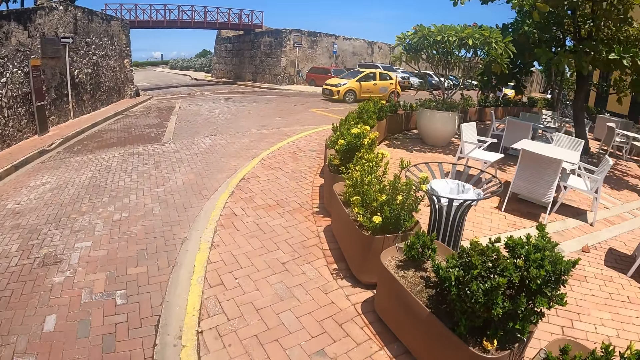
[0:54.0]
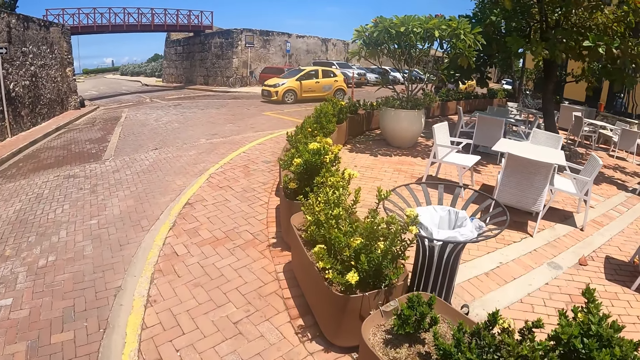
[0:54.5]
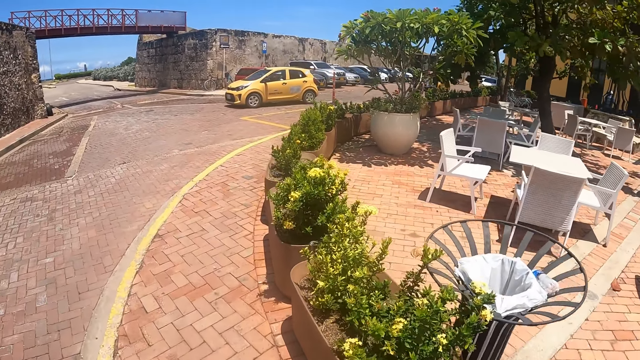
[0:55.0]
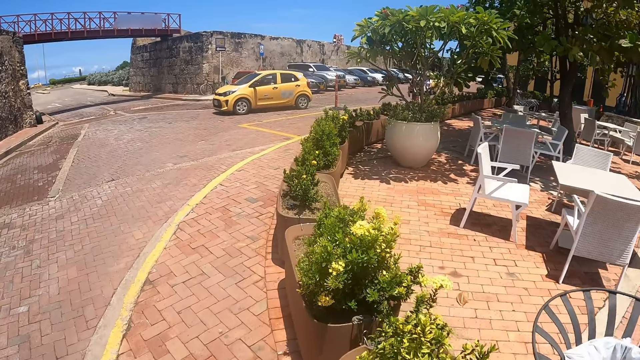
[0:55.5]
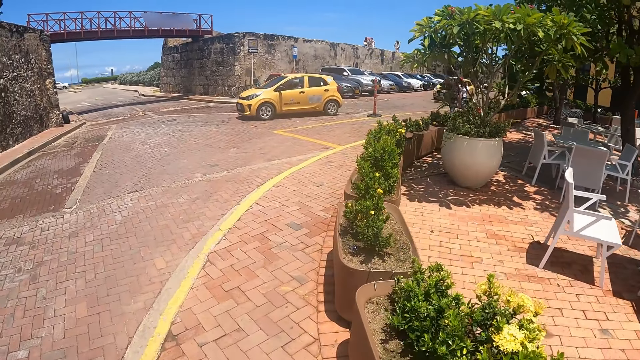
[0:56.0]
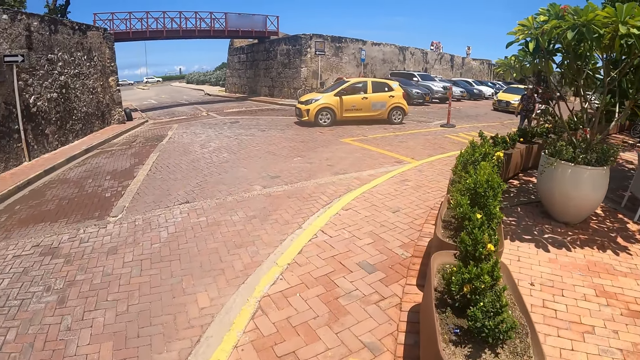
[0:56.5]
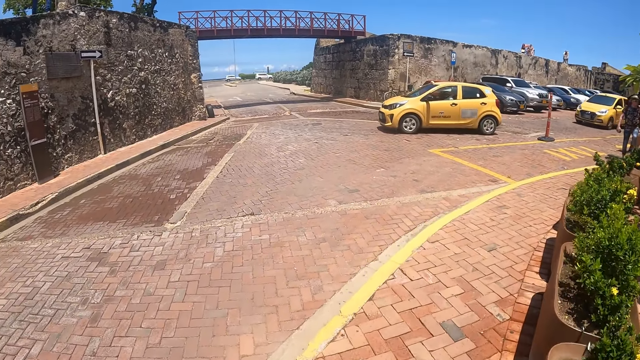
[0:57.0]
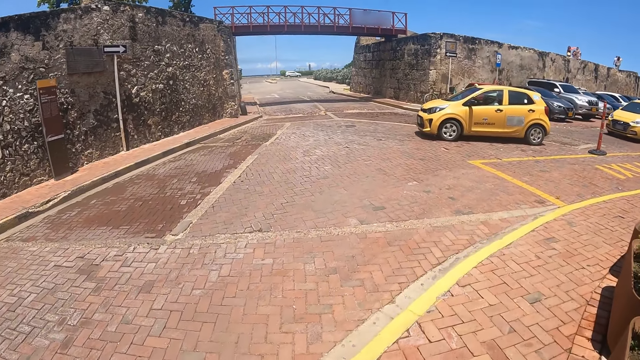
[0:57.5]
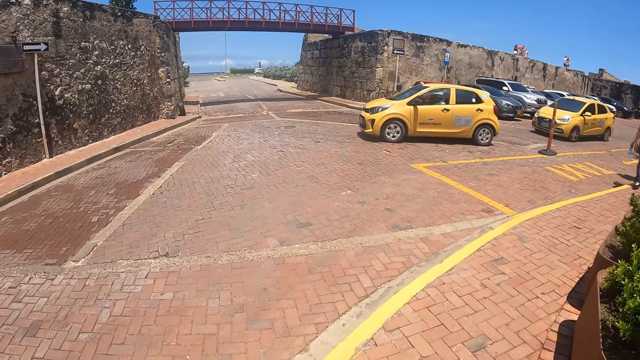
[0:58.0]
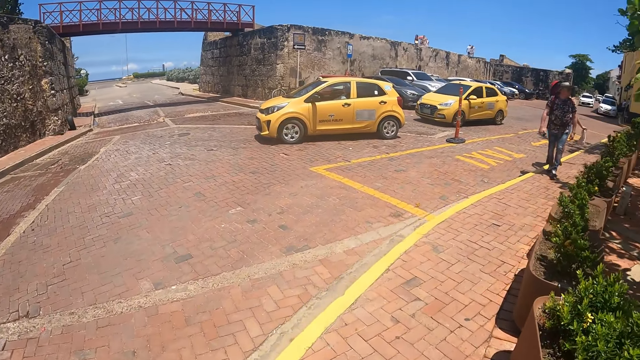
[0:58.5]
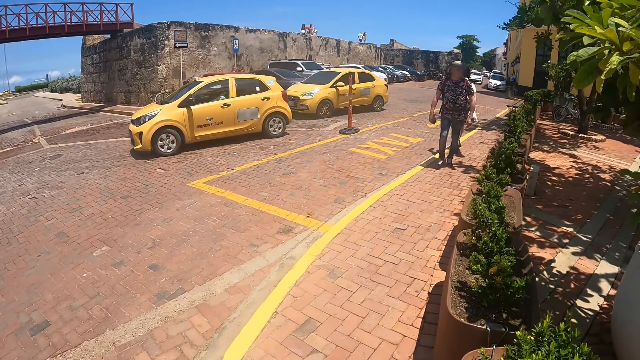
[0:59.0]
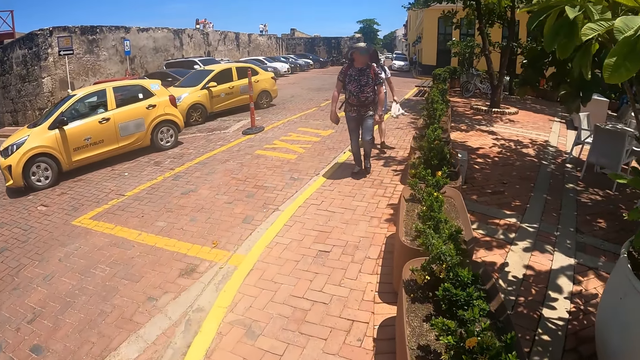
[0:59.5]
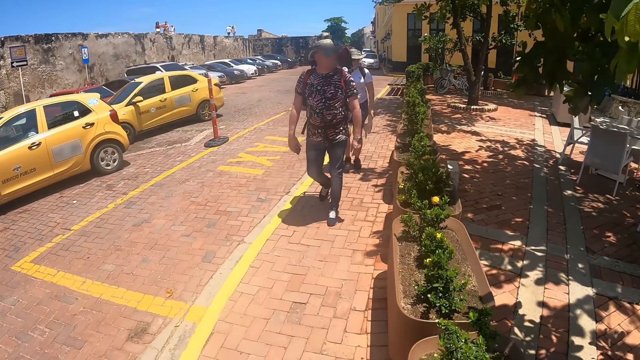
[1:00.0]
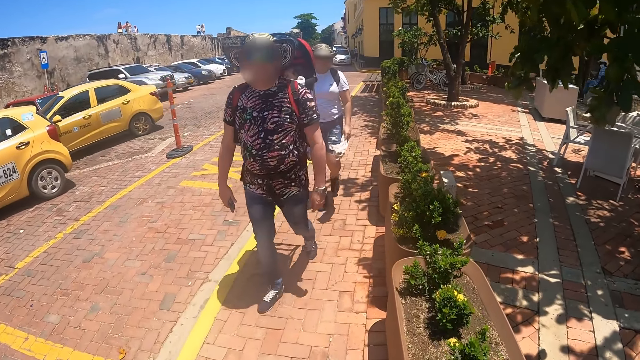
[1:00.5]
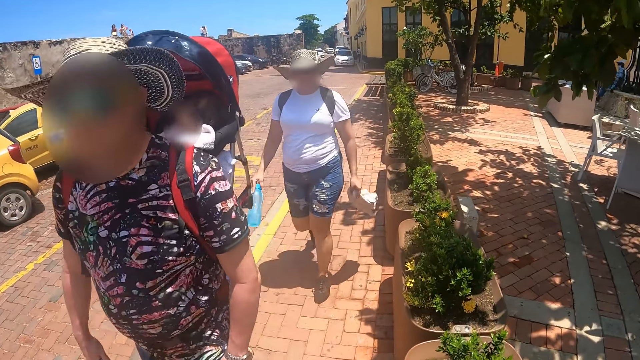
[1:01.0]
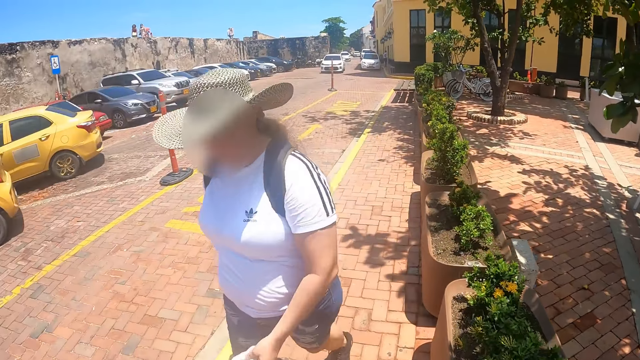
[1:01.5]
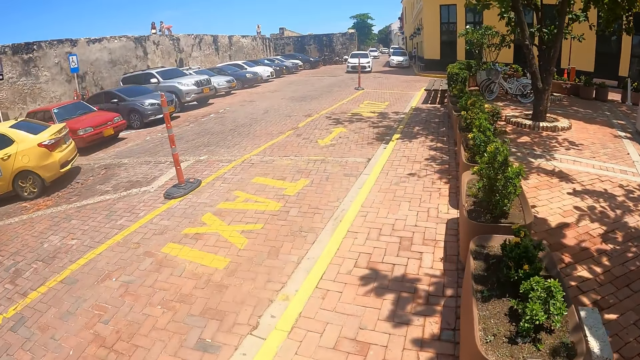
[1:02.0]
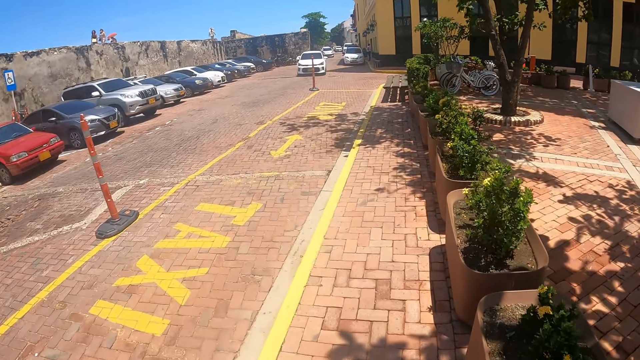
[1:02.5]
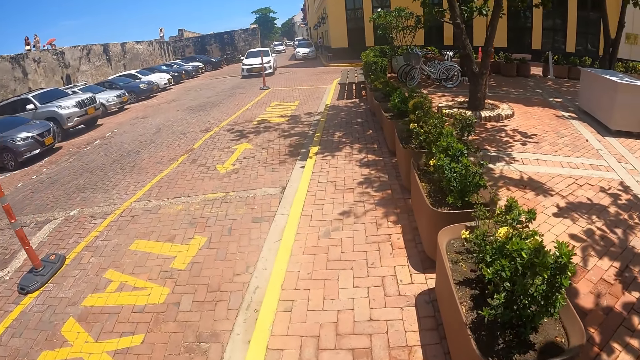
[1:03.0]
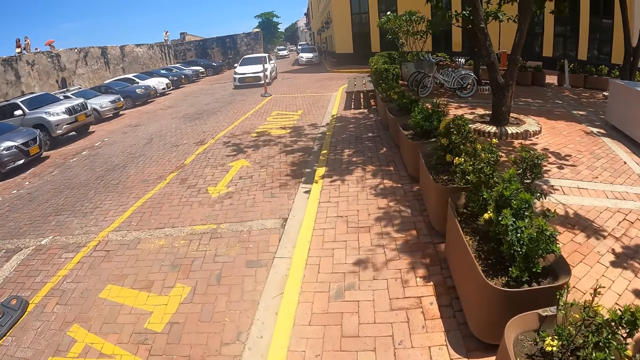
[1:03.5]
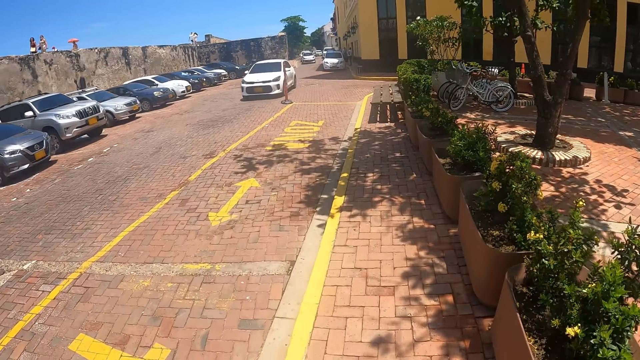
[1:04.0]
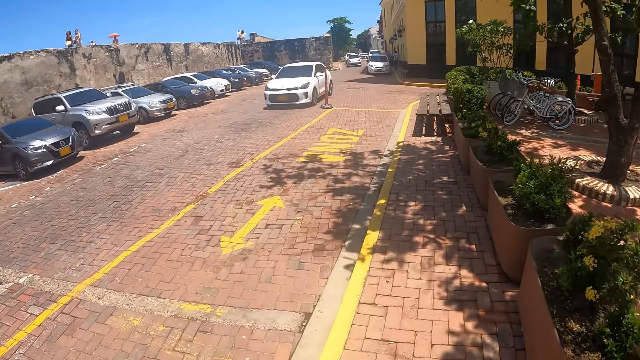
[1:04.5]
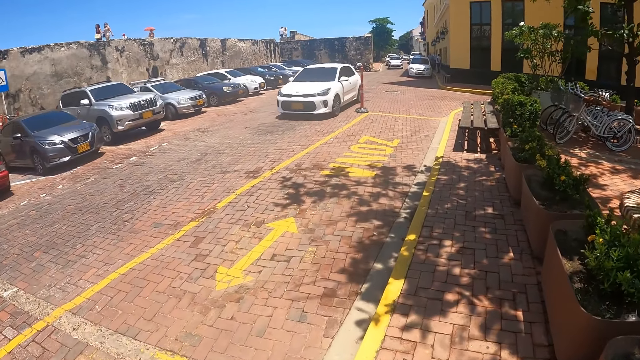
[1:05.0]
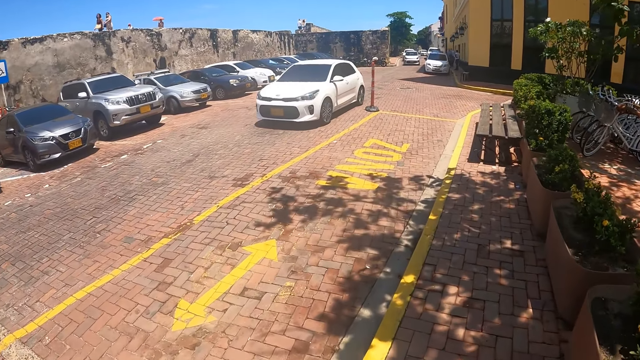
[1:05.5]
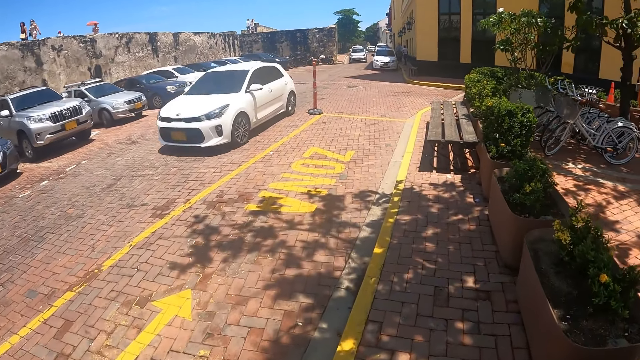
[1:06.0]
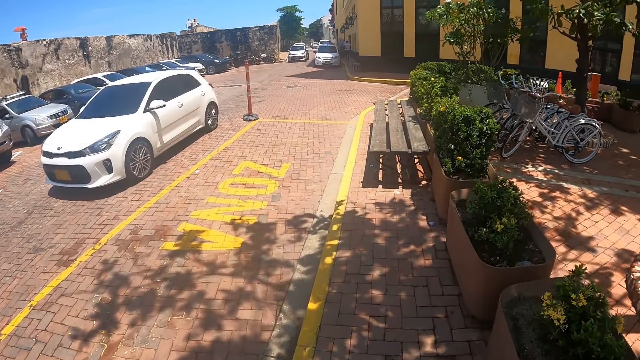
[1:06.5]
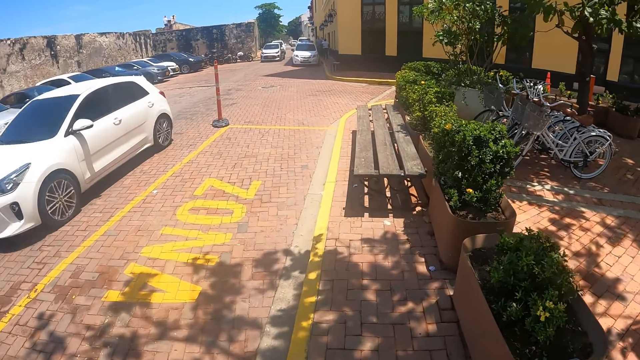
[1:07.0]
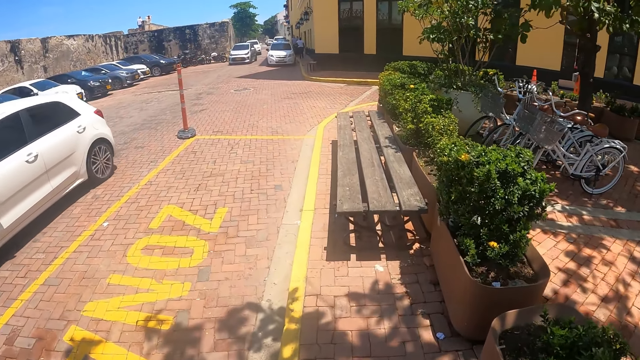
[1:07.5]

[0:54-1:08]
The camera wearer walks on the sidewalk. They look around. A person and another person walk on the sidewalk. The camera wearer walks on the sidewalk.

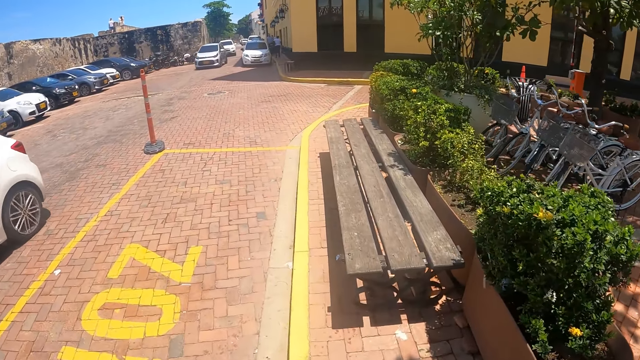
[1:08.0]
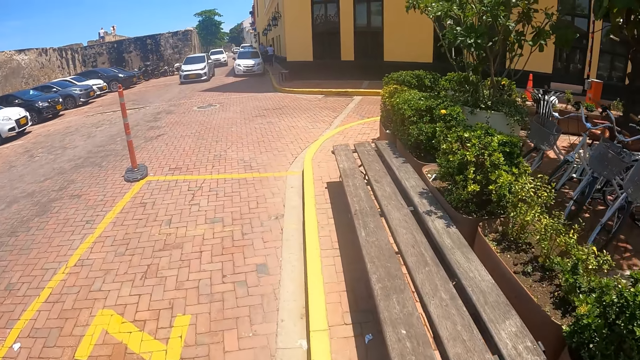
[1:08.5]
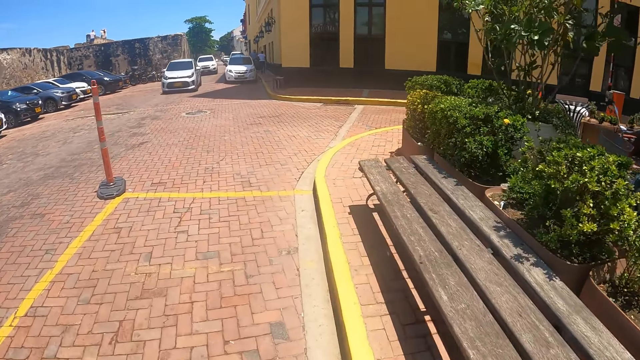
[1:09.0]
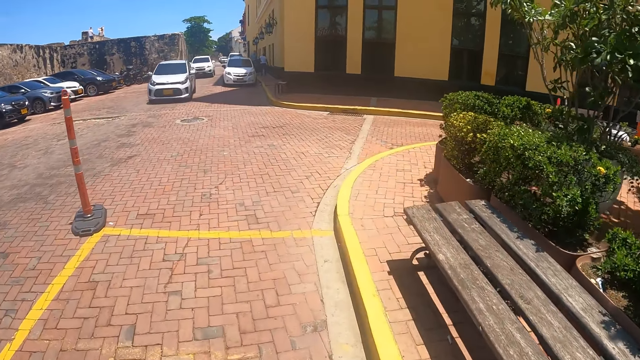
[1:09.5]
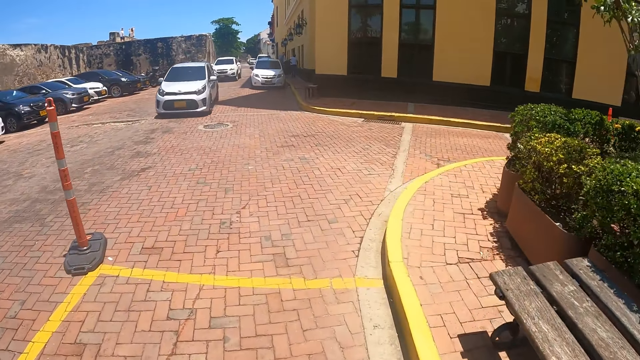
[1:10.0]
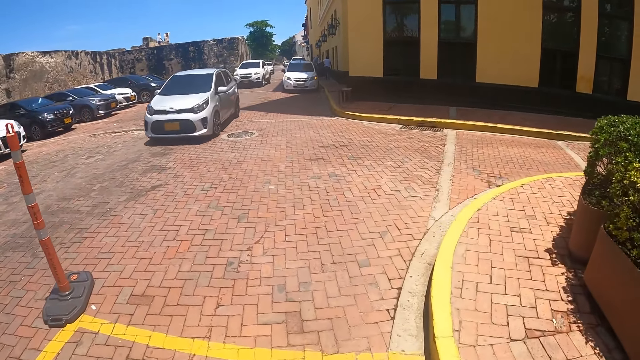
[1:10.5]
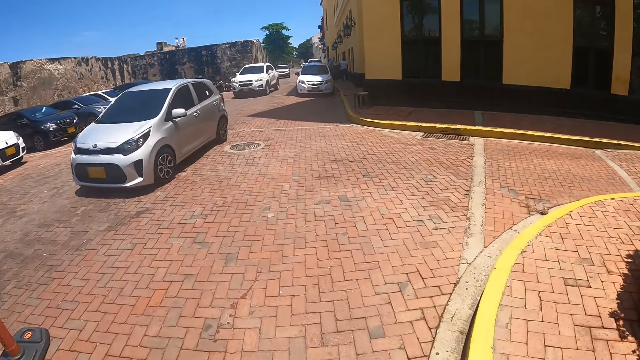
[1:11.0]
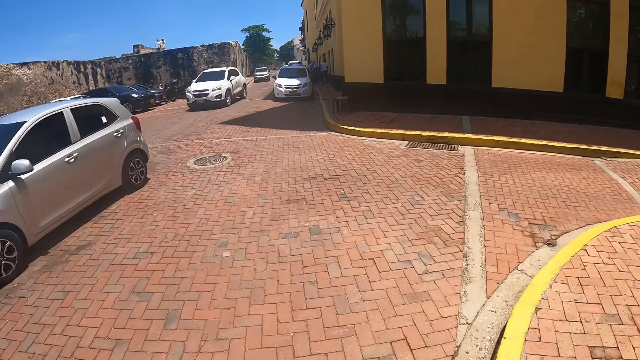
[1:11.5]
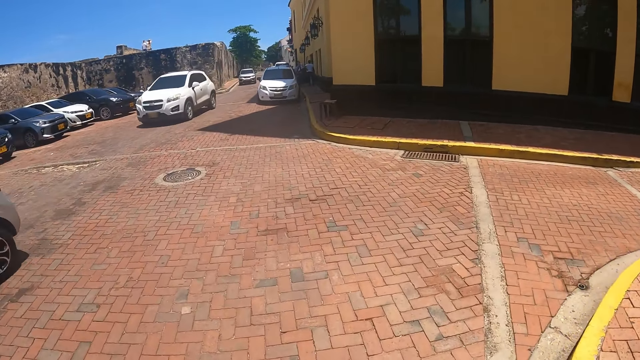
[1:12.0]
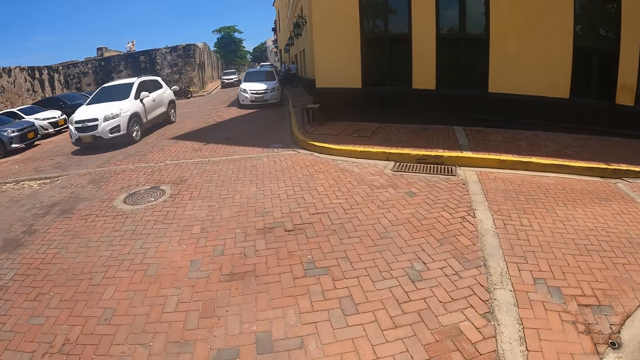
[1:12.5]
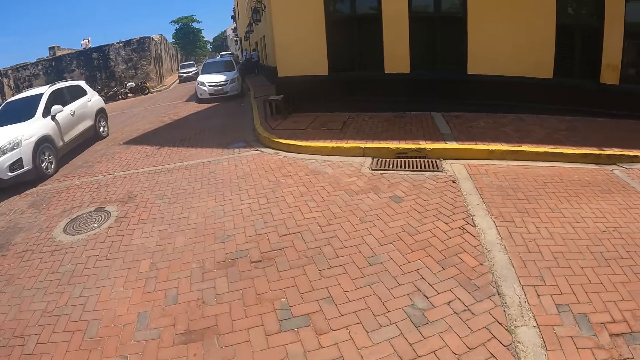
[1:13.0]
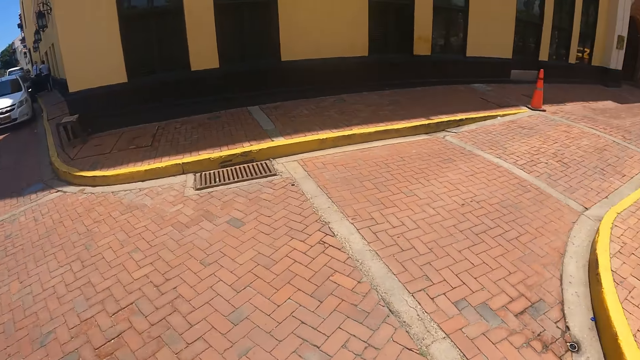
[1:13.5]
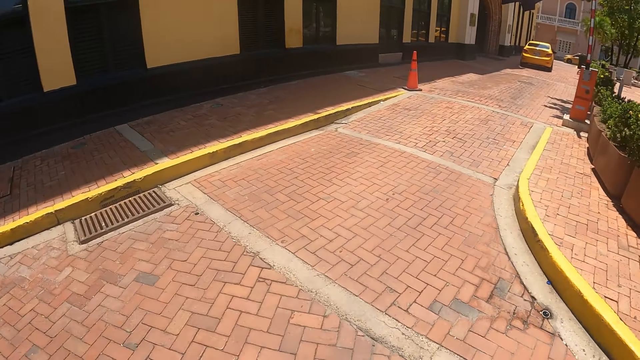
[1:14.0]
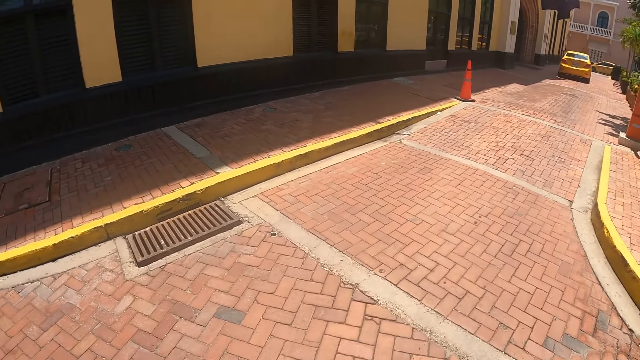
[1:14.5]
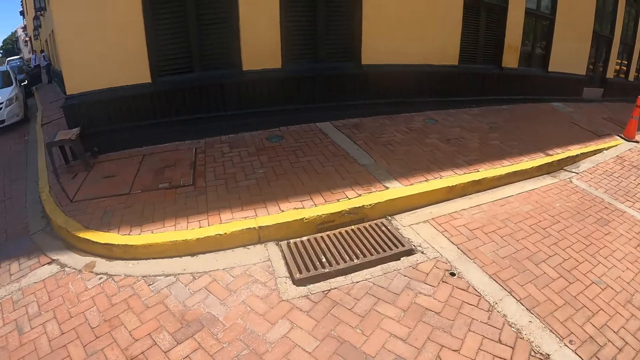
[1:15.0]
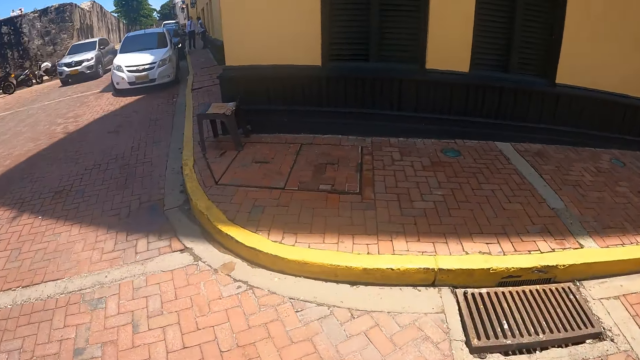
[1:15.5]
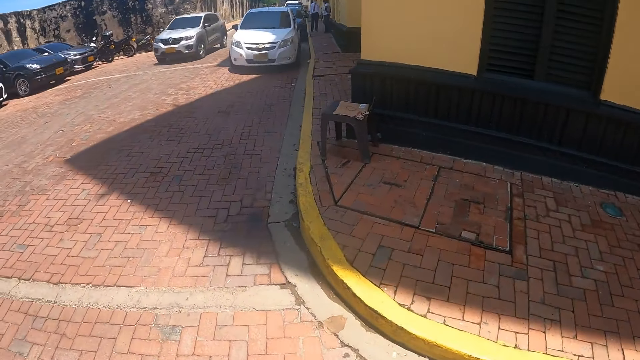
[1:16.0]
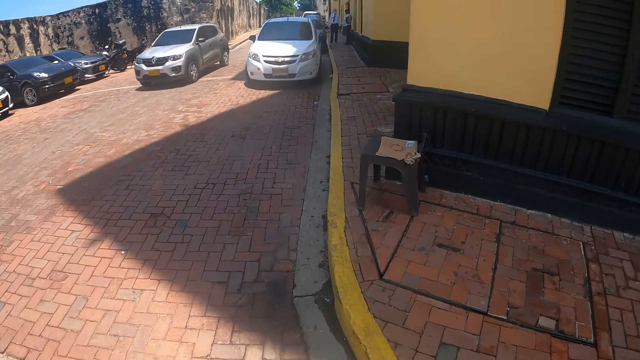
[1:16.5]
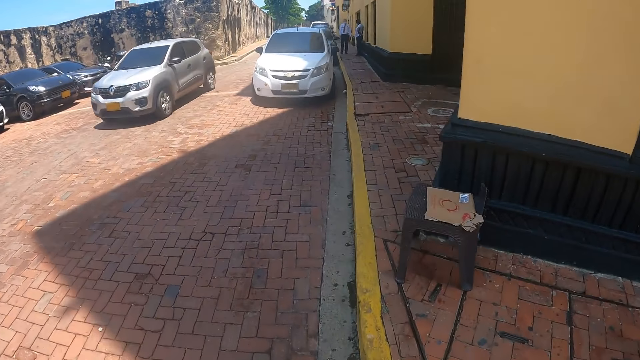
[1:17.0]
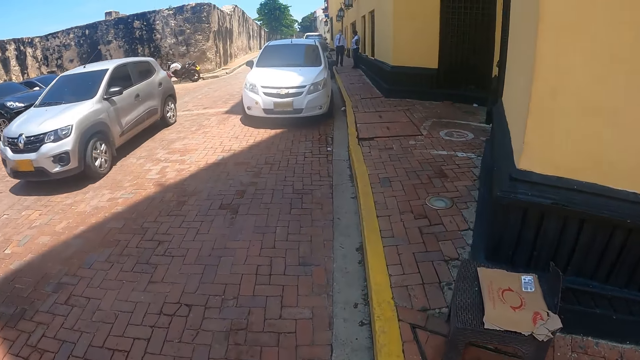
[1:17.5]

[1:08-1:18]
The camera wearer looks around. They walk on the sidewalk.
